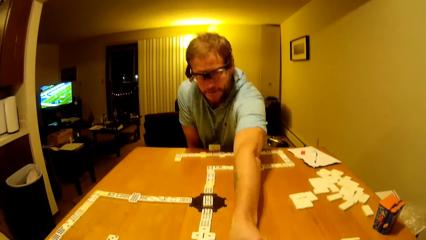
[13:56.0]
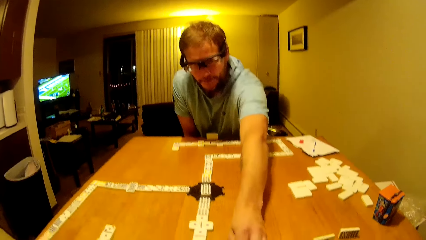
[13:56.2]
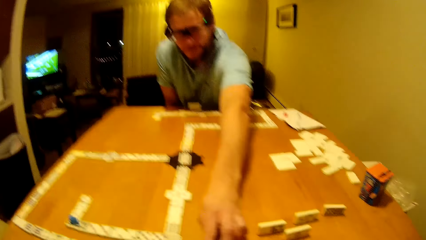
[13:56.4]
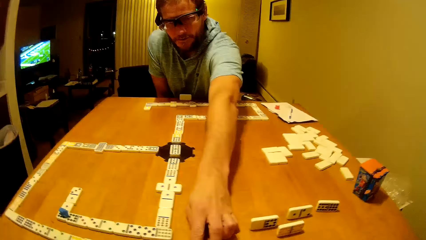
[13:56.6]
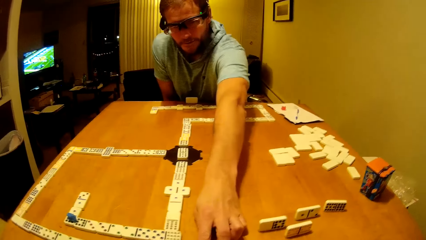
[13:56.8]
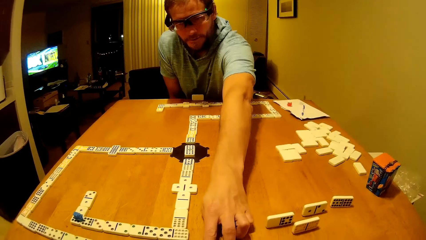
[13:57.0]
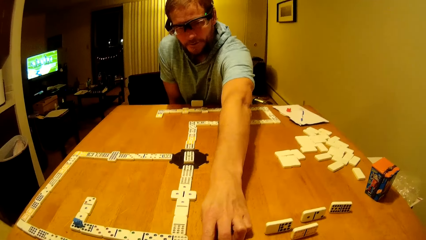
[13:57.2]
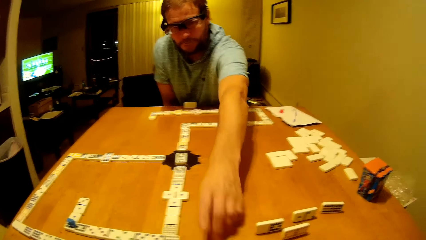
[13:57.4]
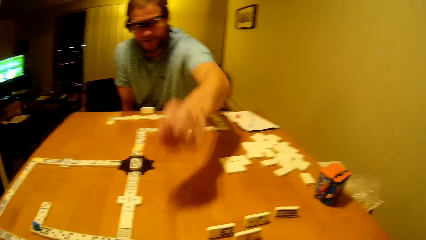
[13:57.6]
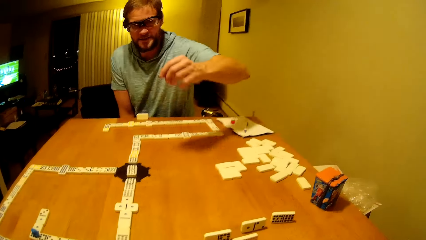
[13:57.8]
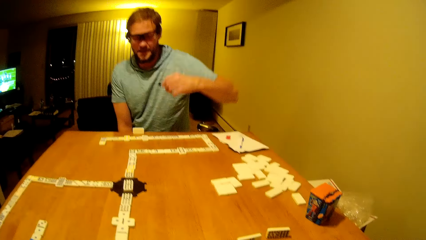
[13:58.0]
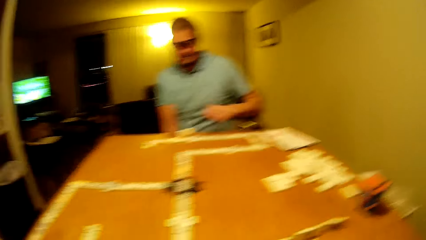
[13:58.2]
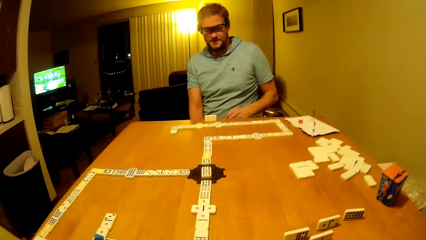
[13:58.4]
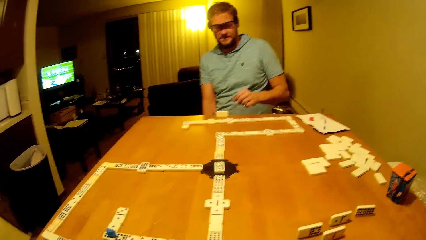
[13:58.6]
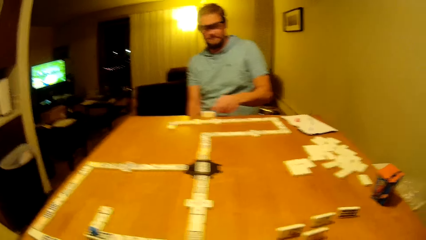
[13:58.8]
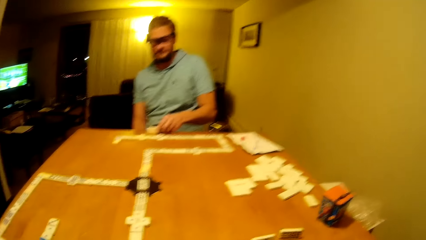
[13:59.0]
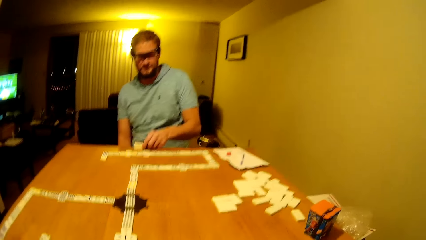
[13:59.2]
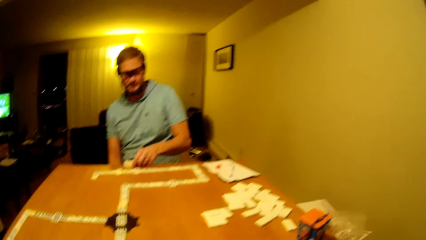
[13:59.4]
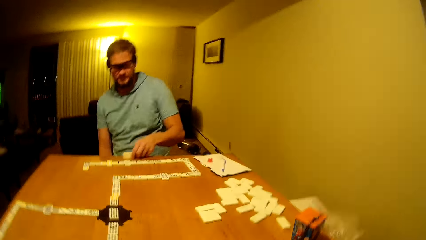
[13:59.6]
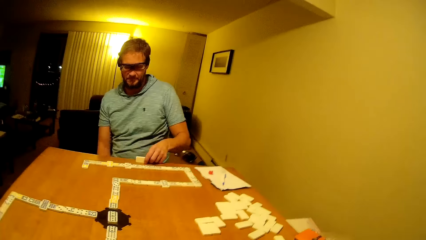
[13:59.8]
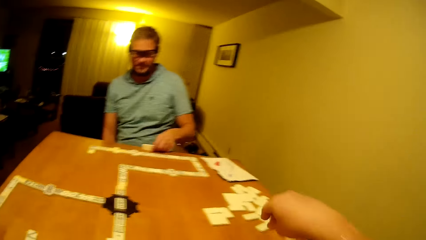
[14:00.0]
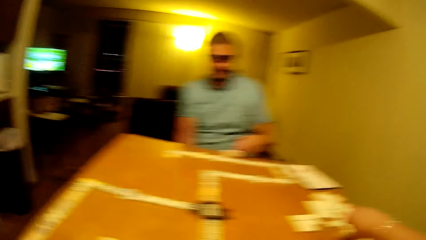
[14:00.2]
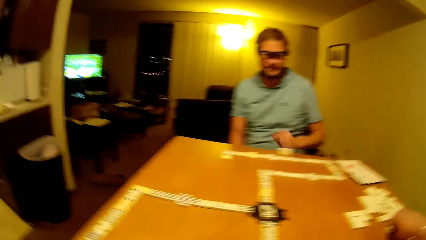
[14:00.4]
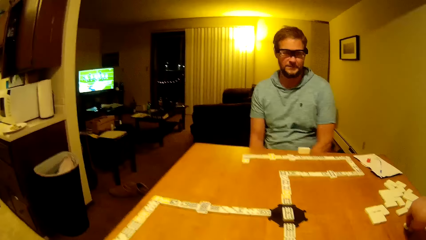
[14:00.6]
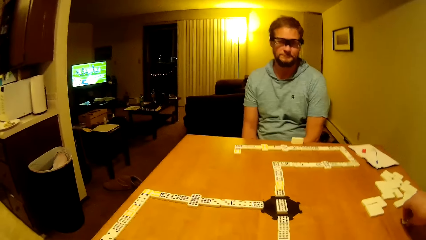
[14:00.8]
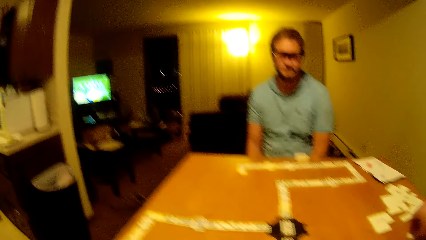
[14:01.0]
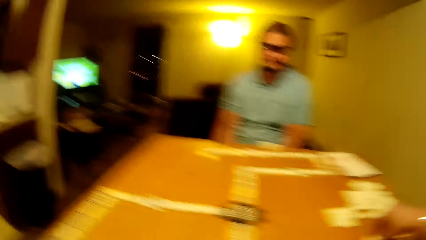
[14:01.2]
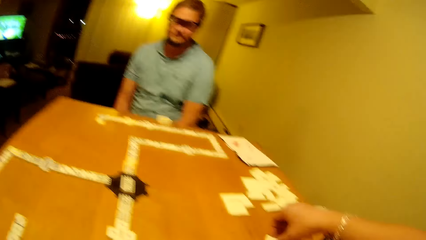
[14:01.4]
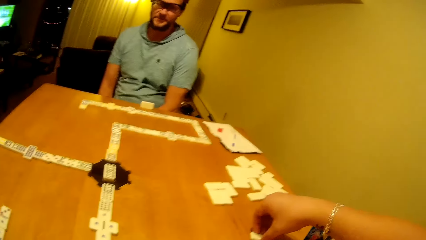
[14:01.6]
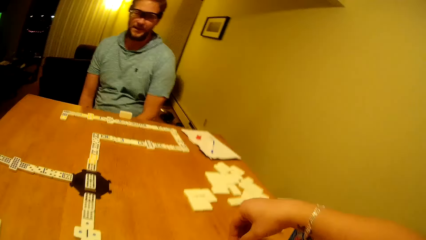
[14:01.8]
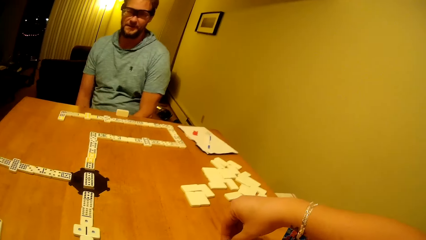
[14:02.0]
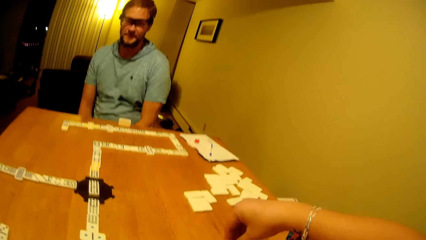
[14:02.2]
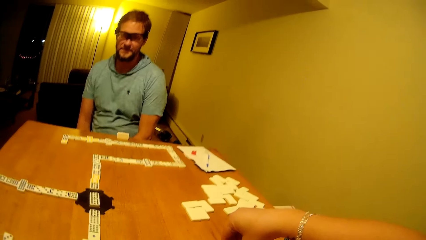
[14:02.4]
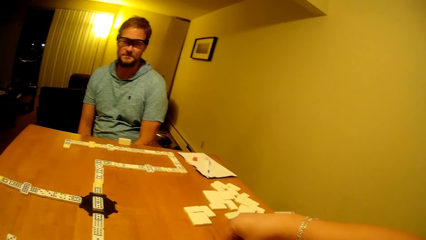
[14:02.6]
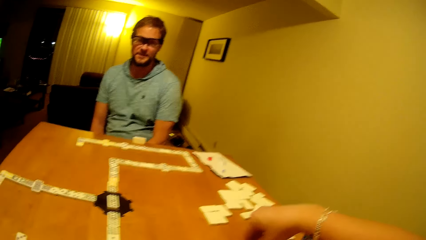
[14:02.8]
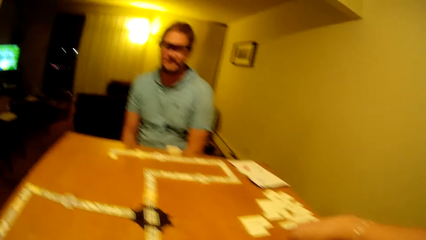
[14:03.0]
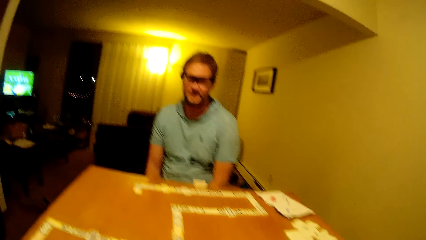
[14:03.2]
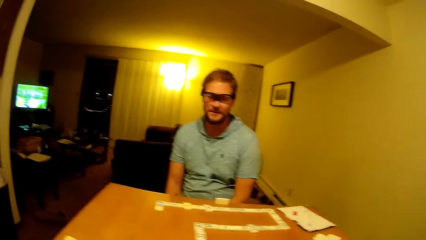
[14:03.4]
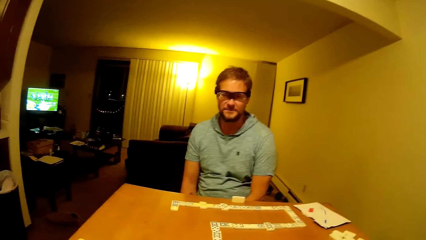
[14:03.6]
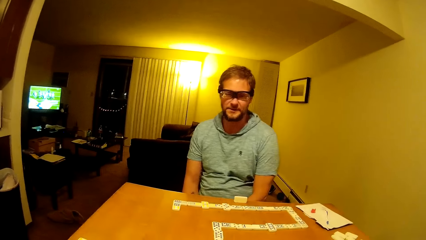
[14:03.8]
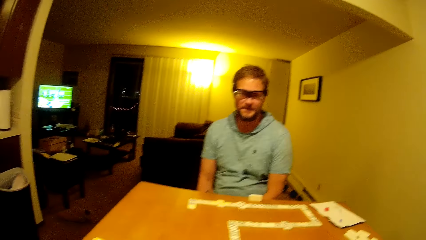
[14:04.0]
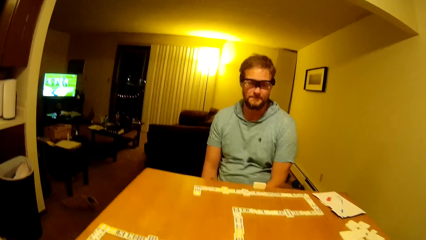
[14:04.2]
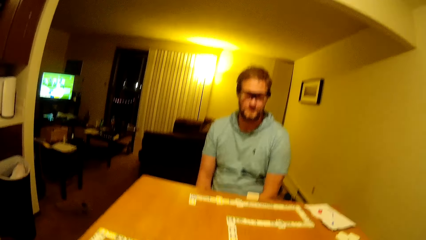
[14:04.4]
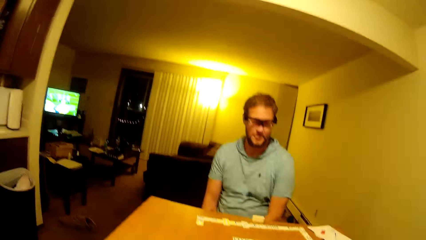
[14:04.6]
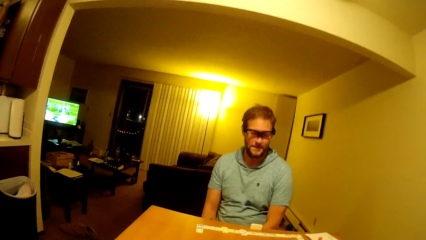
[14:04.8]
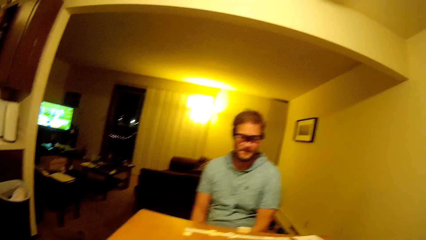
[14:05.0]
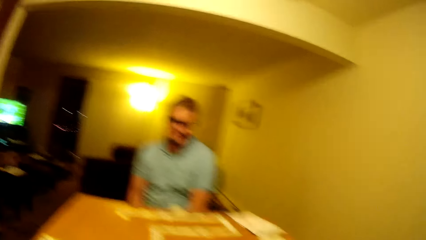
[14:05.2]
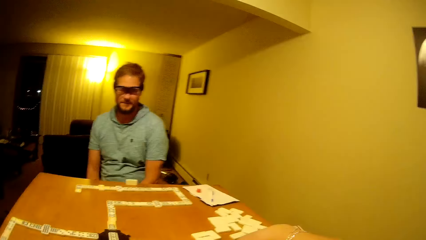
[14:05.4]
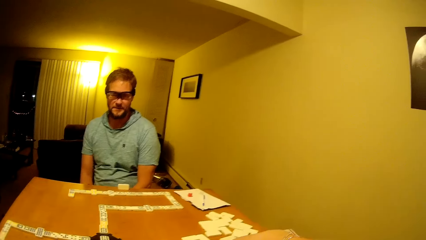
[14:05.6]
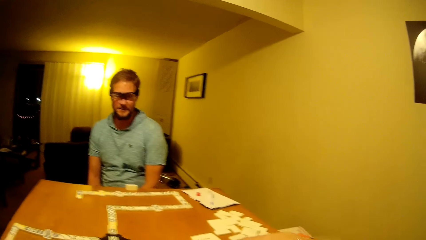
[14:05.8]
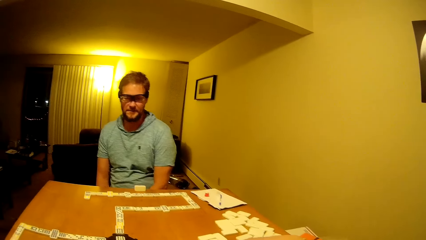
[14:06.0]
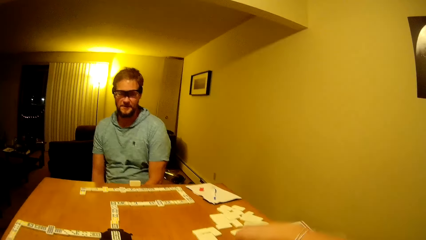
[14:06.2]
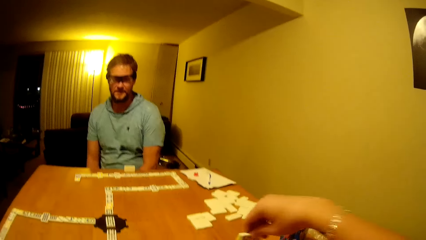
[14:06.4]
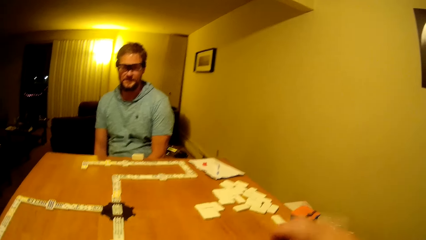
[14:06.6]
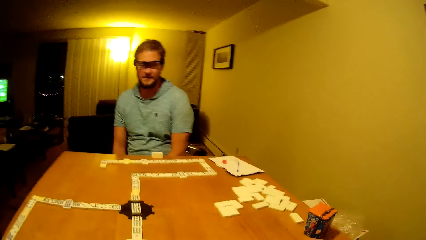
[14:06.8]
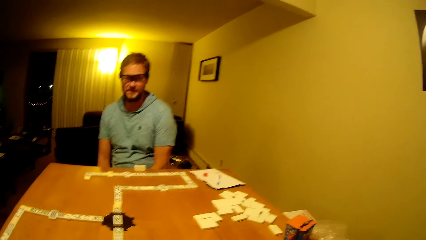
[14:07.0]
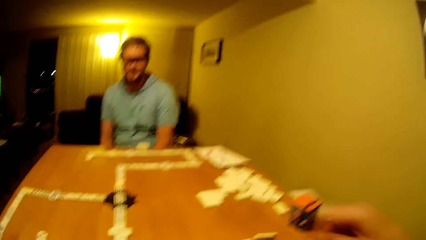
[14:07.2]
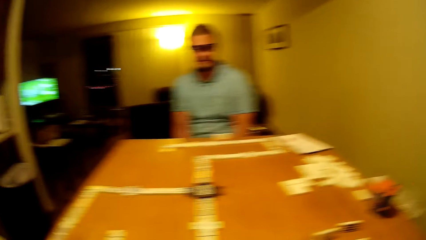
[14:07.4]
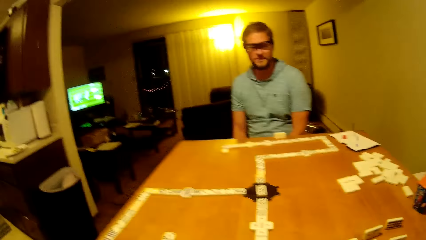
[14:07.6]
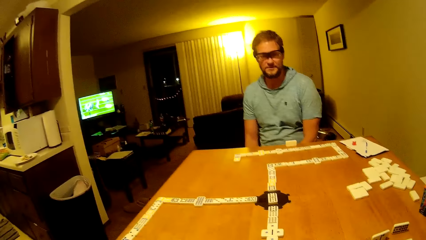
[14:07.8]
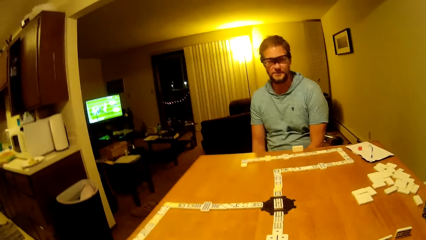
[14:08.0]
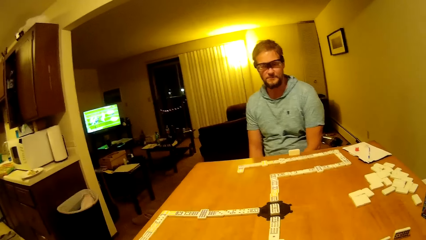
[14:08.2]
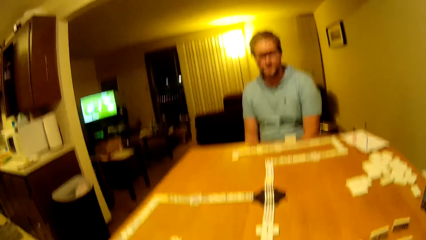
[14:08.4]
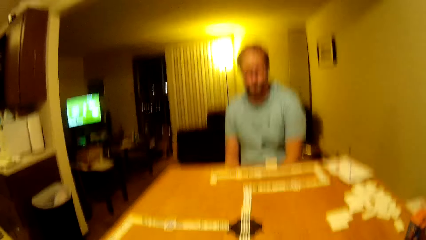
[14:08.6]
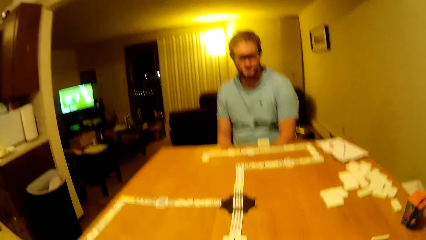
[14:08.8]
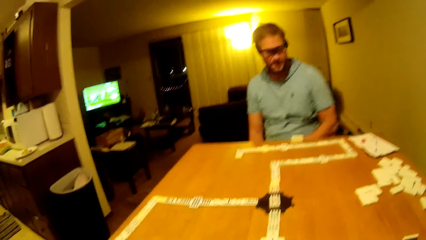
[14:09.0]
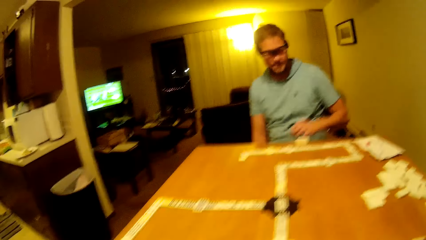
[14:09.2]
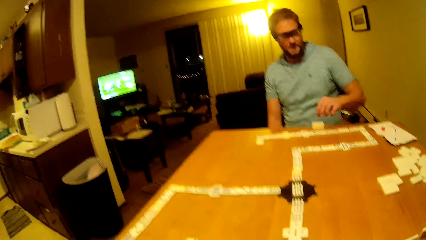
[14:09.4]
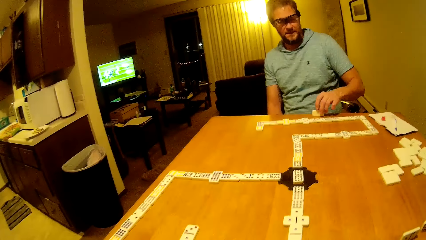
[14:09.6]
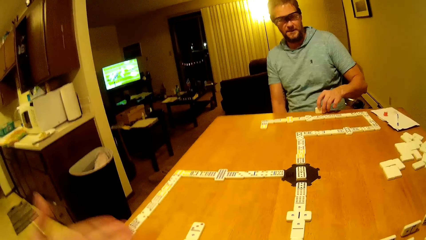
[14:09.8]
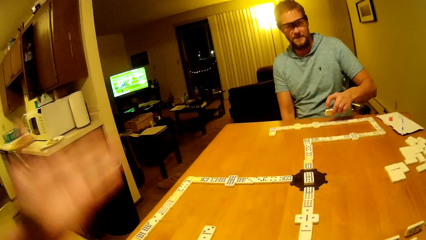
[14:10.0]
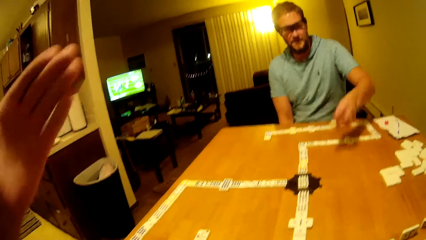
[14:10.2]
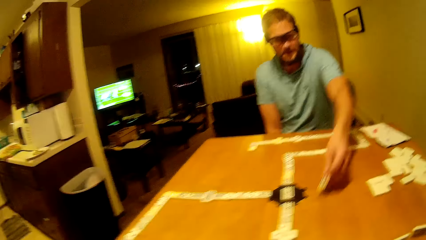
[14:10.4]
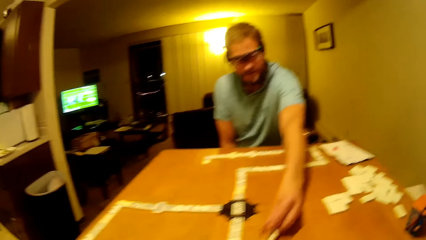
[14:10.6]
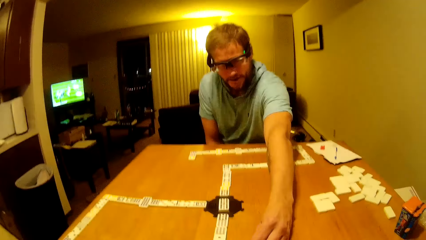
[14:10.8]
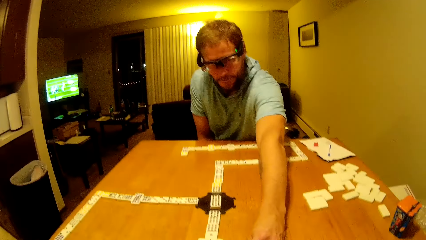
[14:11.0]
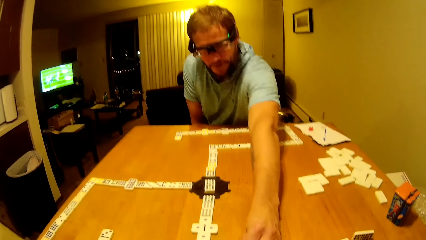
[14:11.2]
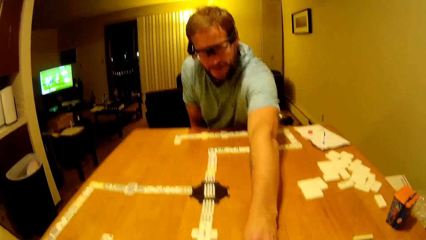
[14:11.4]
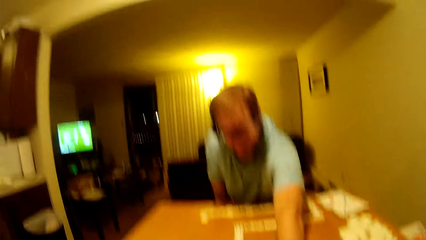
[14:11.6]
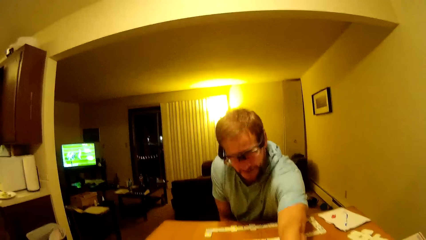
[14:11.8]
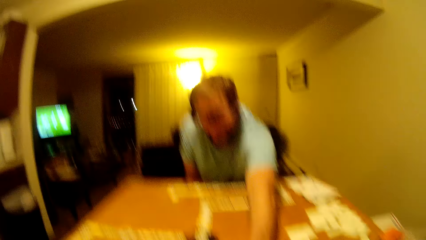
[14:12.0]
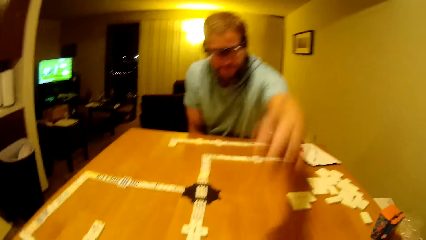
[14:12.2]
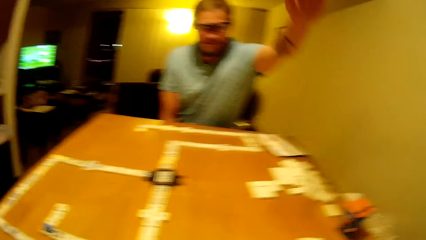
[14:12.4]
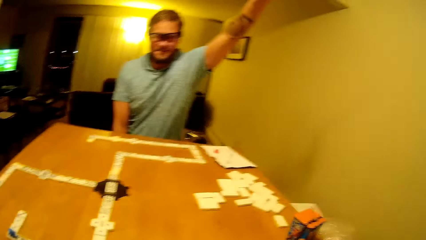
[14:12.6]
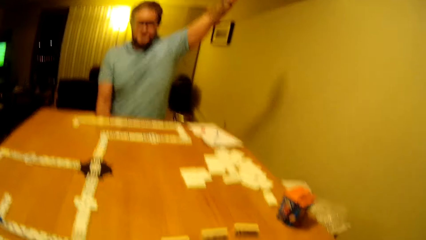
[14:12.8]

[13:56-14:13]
A man places the pai gow tile or dice on the table. The man moves the dice forward and lifts his hand up. The man drags the pai gow tile on the table. The camera wearer lifts a hand up. They place the pai gow tile on the table. The man puts his hand down. The camera wearer picks up the dice. They place the dice down. The man picks the pai gow tile, places the pai gow tile on the table and moves the dice forward. The camera wearer lifts a hand up.
